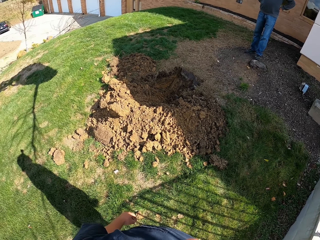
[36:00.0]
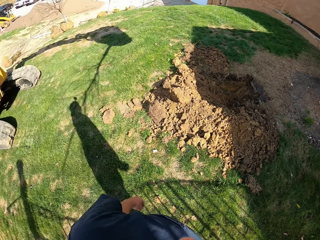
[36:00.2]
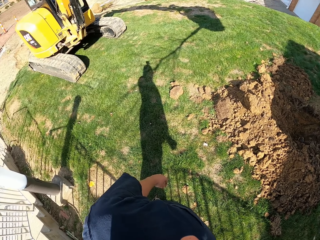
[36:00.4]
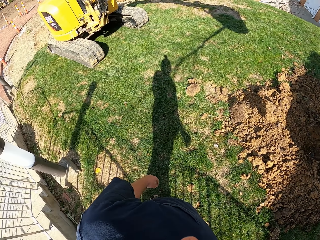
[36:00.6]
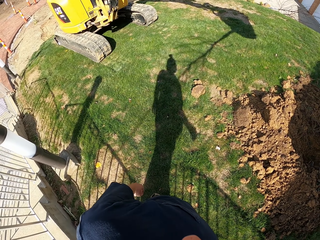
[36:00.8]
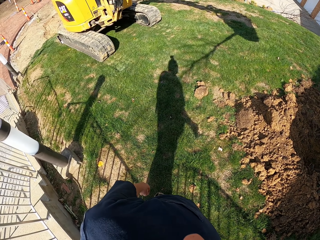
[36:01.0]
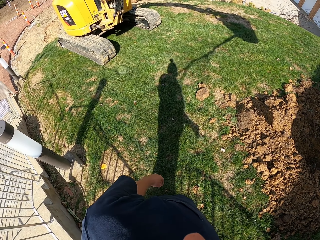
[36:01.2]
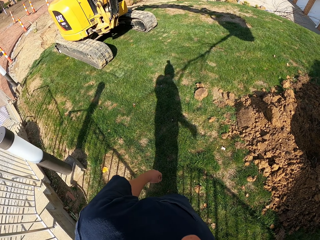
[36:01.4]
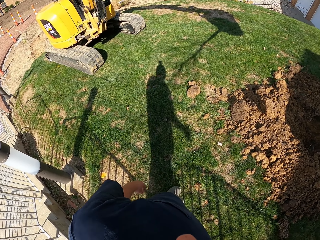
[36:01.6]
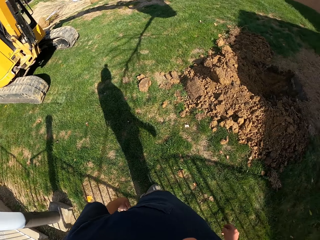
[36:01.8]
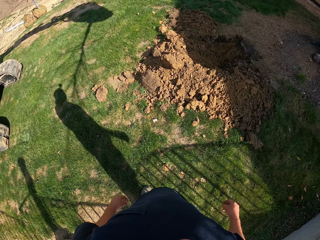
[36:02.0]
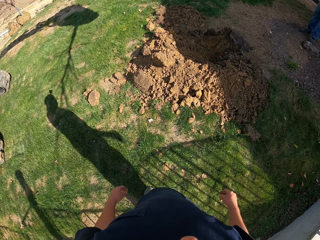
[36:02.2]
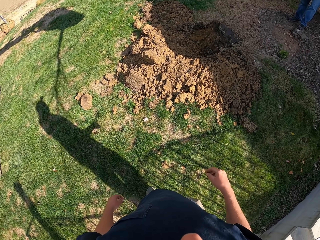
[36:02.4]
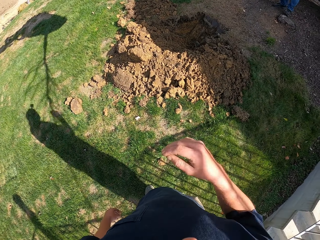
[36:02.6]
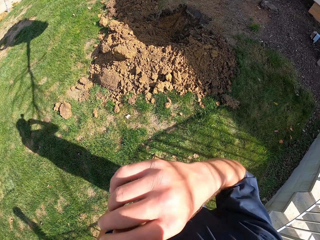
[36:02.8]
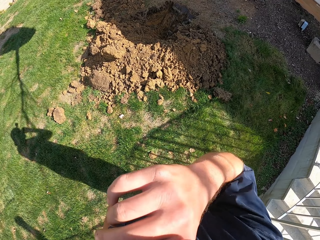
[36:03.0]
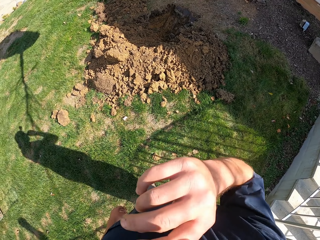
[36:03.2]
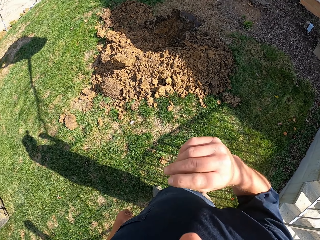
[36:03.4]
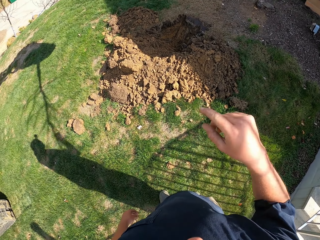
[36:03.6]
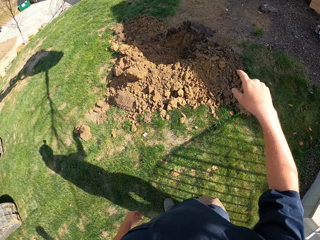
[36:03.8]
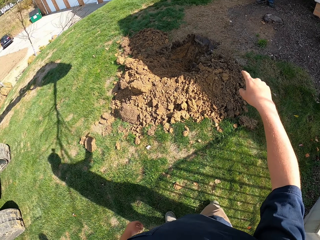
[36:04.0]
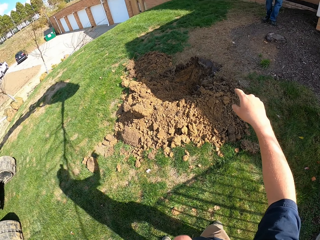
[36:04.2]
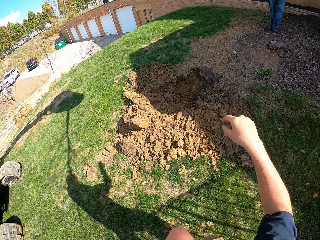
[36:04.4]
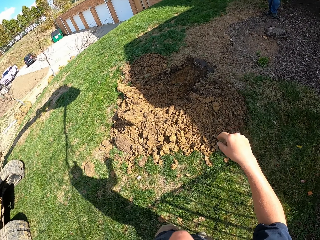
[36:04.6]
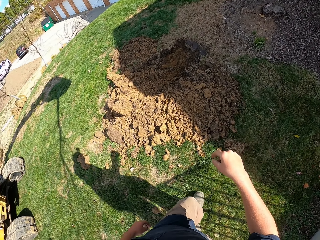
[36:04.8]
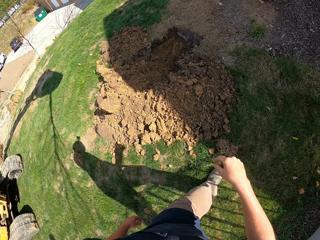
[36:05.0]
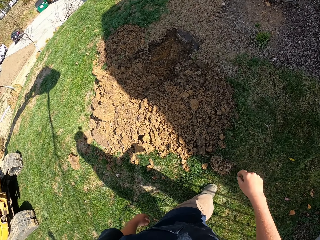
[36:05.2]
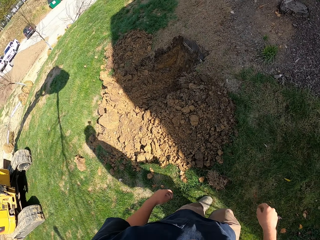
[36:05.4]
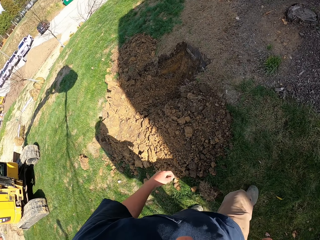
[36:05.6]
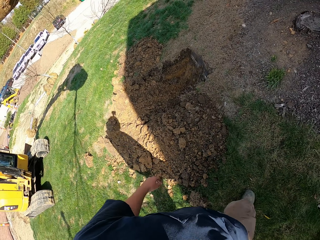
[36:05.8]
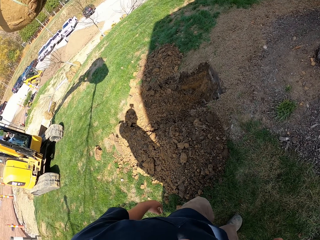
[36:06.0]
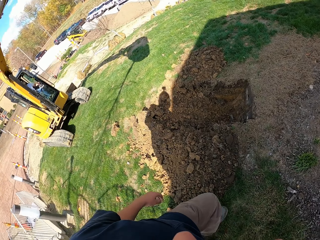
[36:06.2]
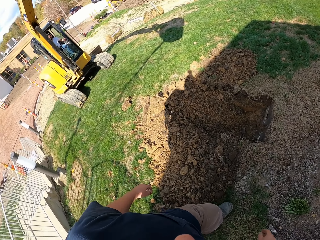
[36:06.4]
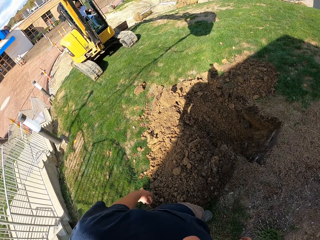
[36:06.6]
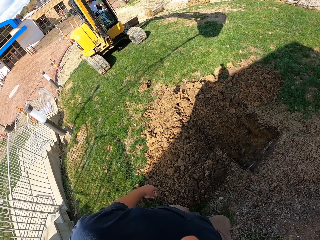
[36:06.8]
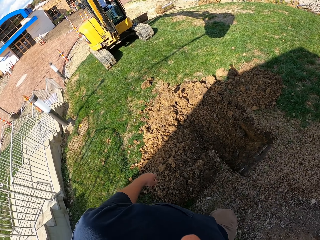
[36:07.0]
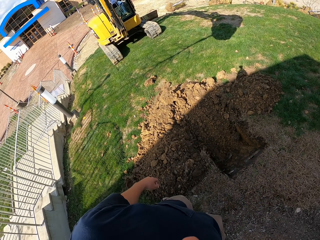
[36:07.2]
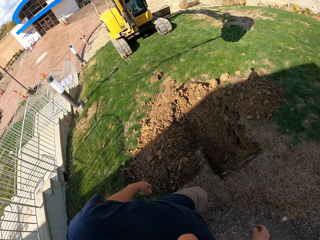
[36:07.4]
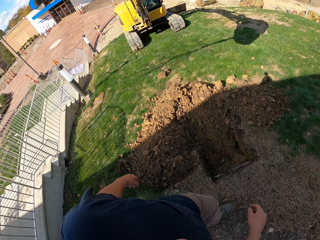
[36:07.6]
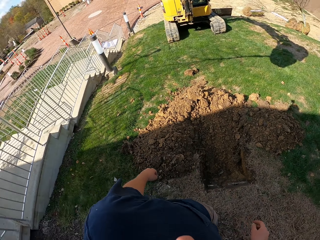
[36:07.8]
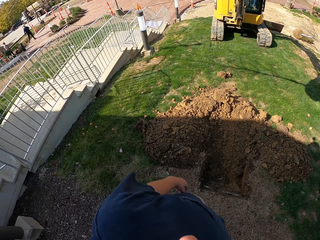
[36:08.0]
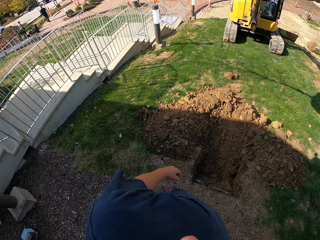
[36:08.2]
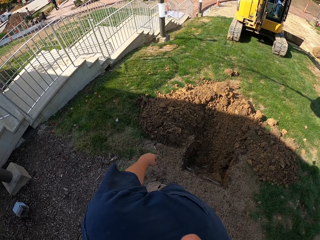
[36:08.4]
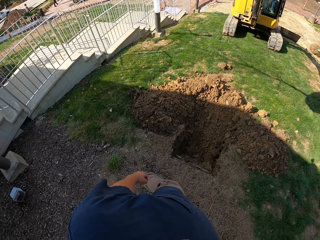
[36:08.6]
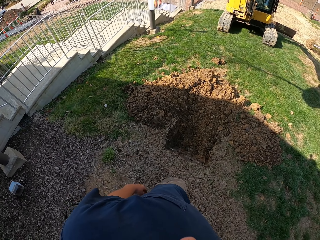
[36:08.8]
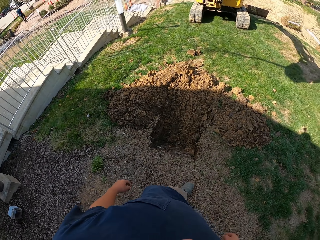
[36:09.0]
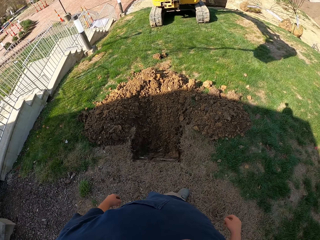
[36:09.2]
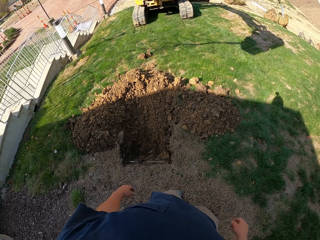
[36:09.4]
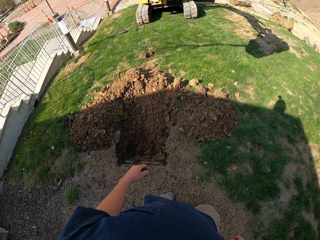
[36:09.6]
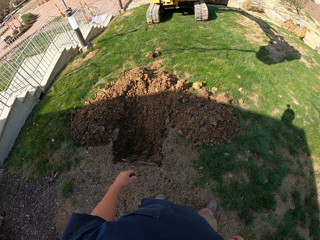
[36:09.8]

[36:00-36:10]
The camera wearer turns around the field. They stare at the tractor. They walk around. They raise their right hand towards something. They withdraw their right hand from something. They move their hand around. They point towards the hole. They walk around the hole.

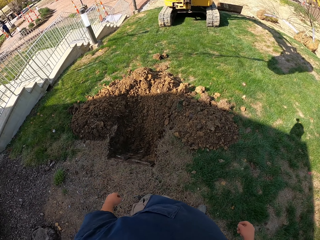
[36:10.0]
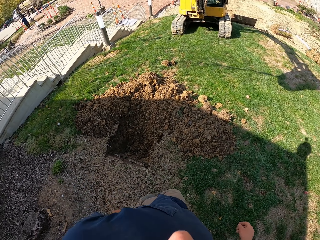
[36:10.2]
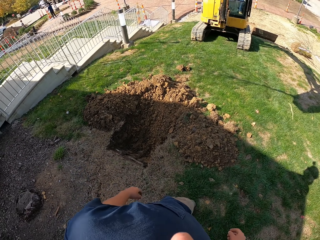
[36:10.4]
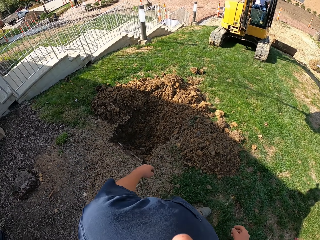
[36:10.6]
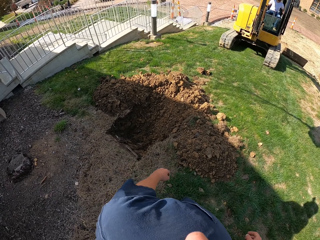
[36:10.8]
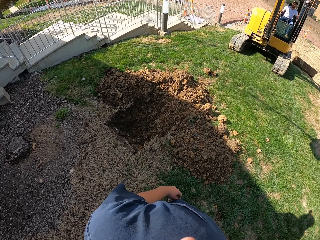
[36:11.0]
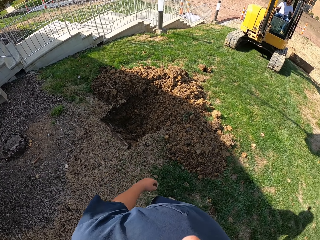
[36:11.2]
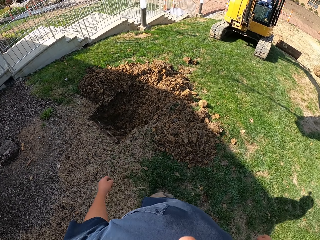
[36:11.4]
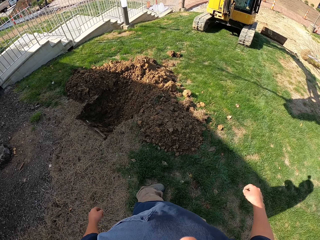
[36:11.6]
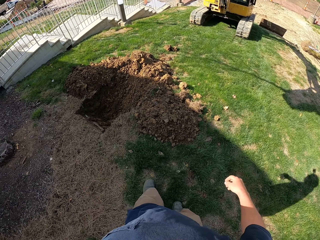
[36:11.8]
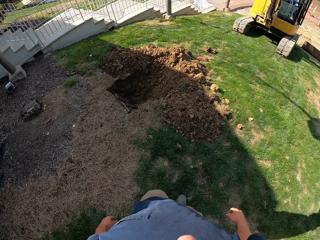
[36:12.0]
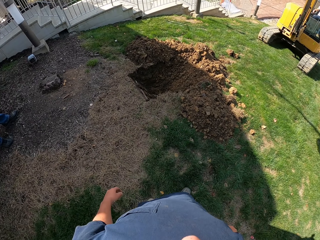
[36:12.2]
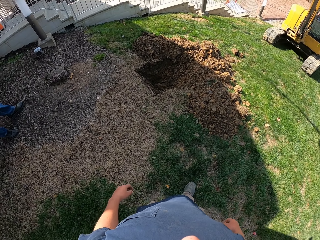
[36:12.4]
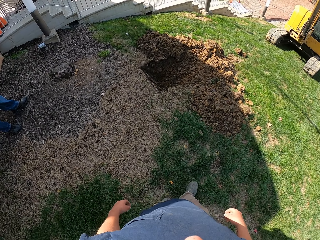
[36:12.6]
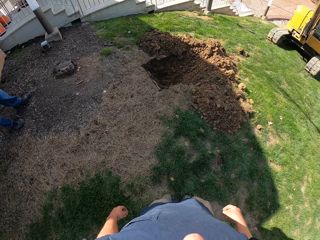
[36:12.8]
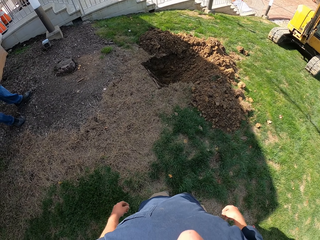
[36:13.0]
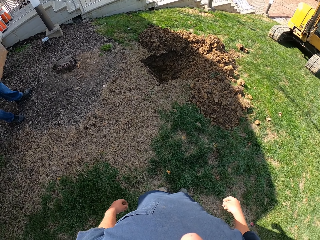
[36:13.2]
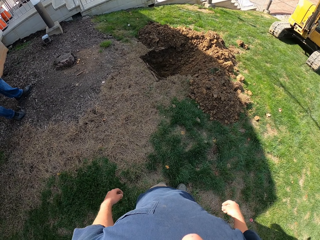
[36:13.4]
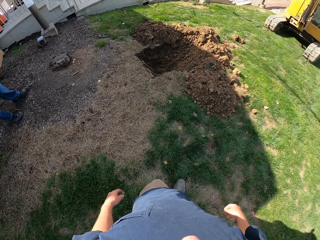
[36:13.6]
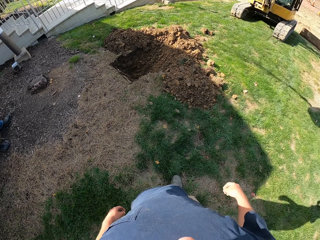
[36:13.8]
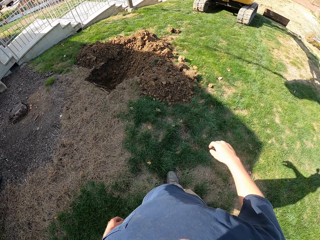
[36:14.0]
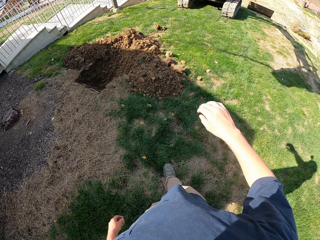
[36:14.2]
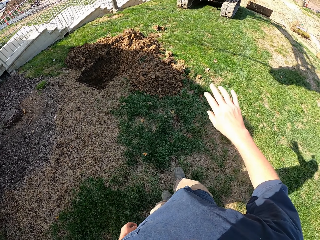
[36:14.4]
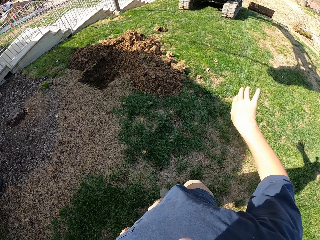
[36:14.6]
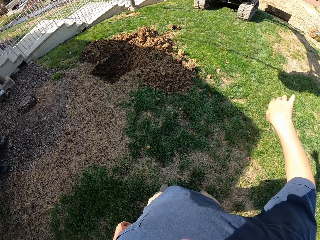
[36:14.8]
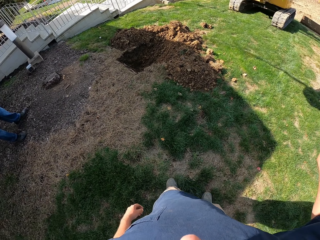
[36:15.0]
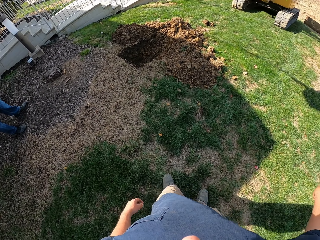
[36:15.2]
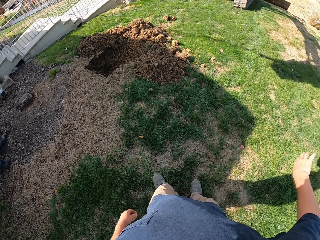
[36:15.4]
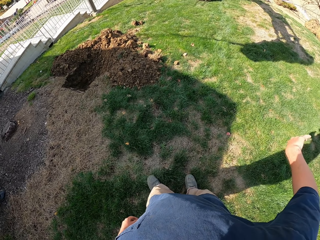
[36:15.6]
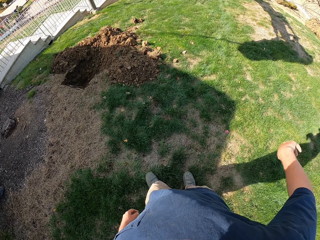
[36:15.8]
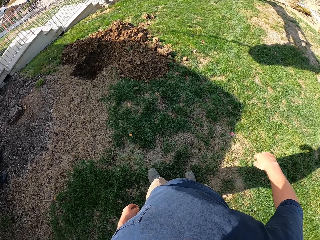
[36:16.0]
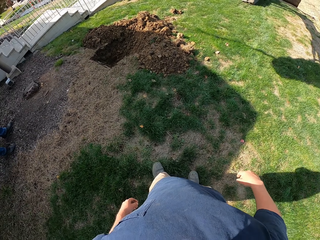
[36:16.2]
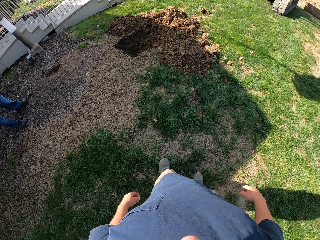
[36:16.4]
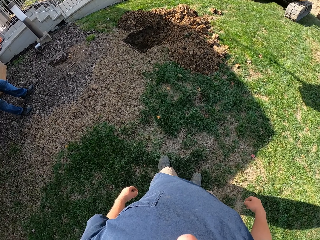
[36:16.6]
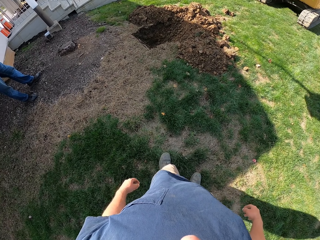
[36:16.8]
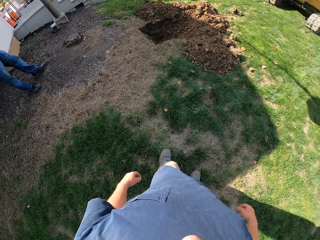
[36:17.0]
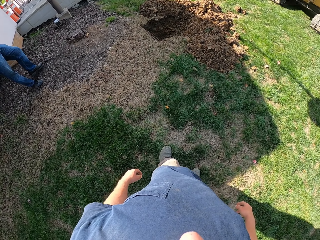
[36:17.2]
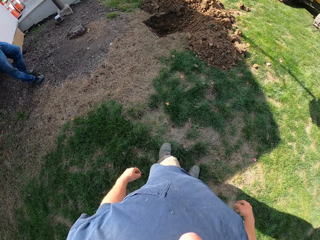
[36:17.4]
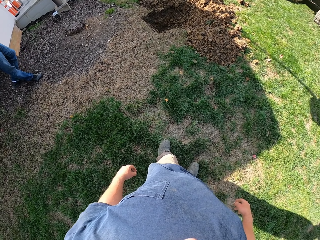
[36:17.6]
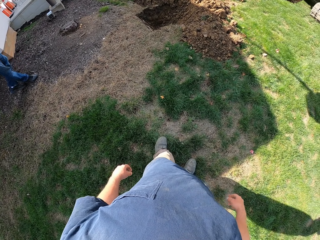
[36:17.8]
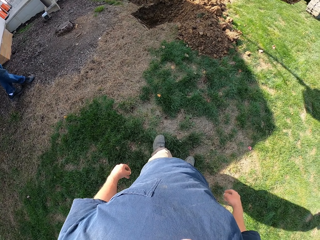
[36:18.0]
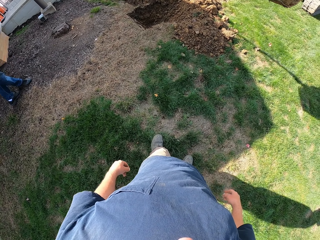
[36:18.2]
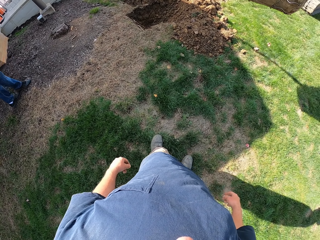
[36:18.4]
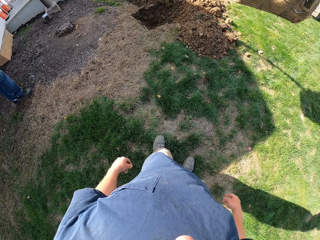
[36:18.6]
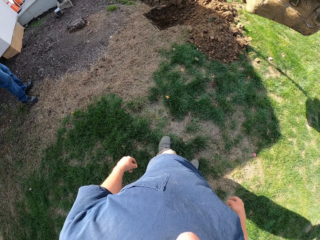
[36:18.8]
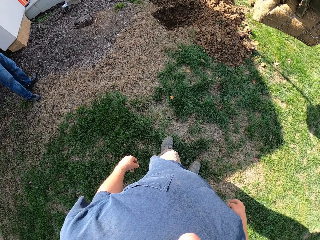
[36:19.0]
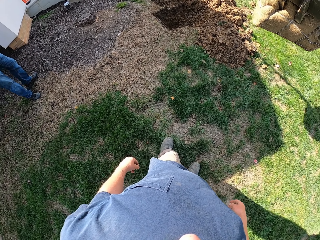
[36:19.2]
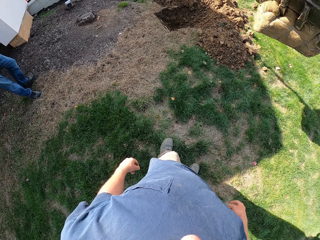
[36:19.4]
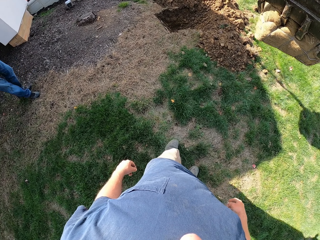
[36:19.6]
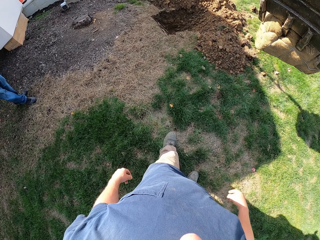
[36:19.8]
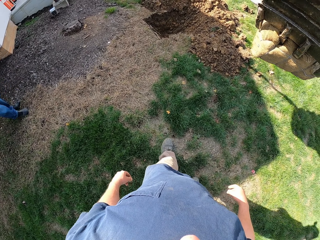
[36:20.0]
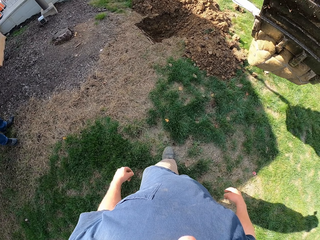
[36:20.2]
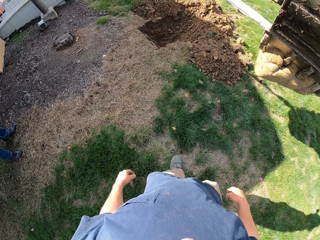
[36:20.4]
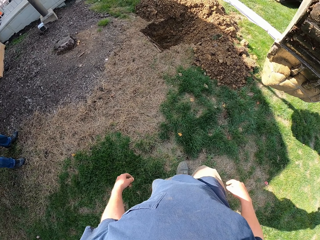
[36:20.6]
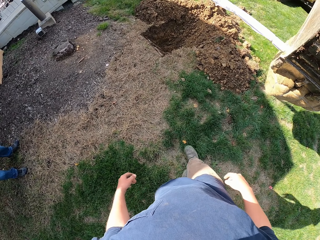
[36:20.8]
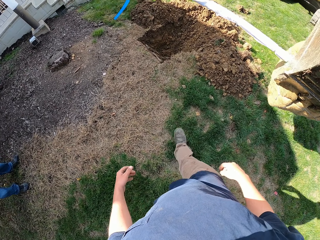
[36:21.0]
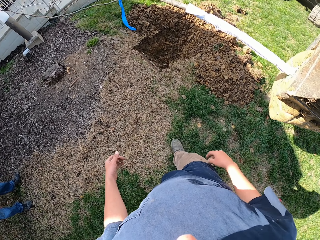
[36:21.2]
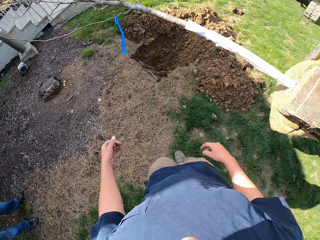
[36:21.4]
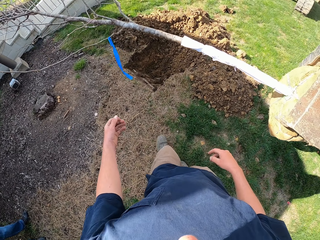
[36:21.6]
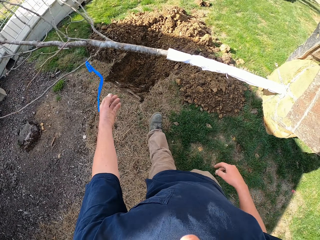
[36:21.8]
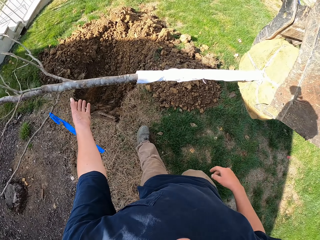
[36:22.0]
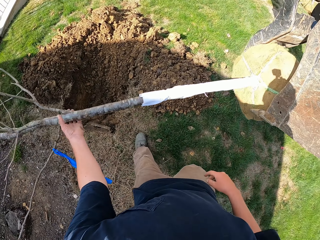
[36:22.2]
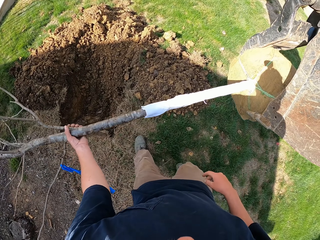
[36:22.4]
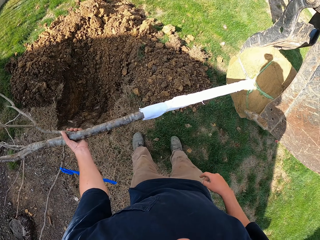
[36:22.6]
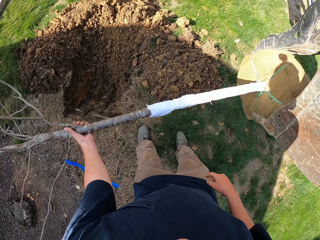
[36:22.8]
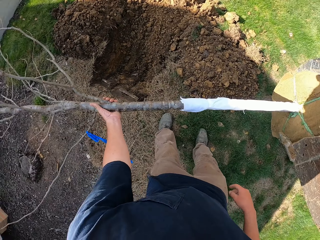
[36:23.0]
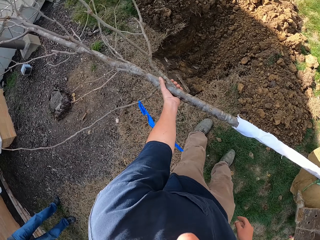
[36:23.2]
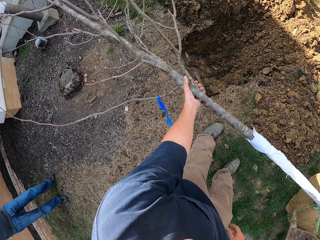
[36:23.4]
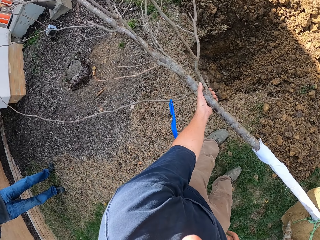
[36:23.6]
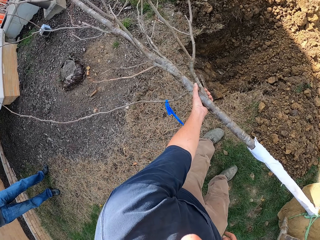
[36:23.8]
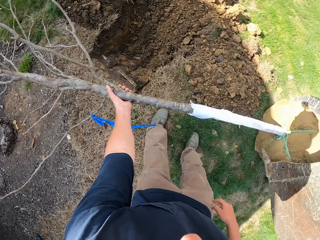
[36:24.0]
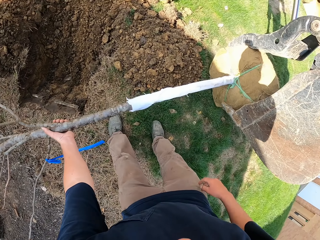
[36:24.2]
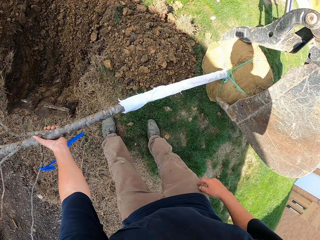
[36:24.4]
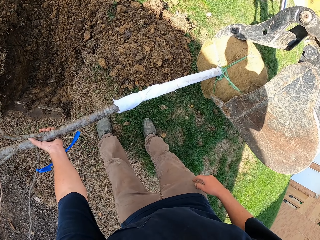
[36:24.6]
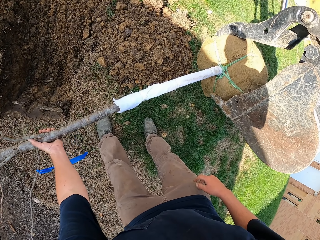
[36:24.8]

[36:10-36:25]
The camera wearer moves back from the hole. They move their hand around. They do gestures to the tractor. They stand up. They walk around the compound. They touch the tree, hold the tree plant.
